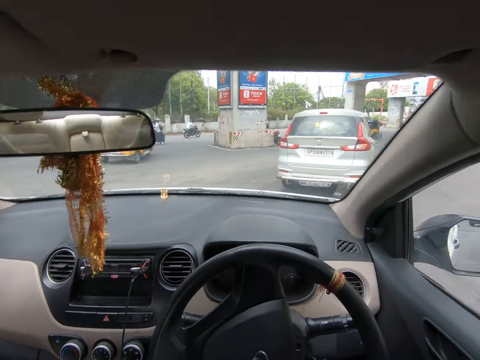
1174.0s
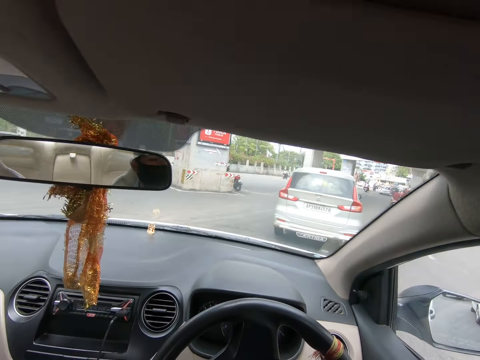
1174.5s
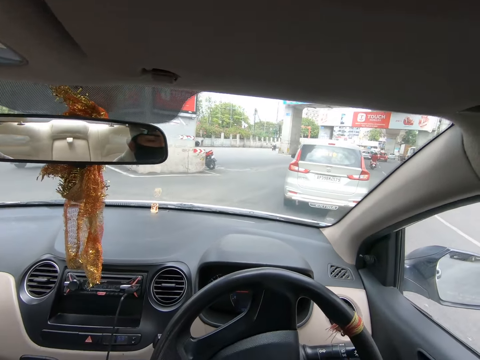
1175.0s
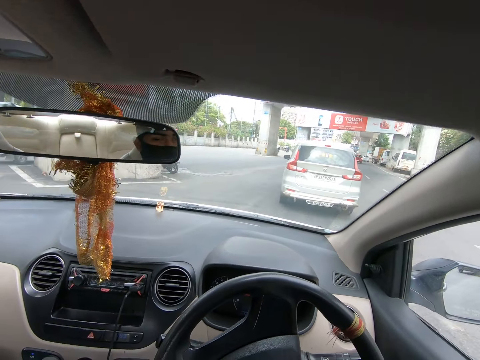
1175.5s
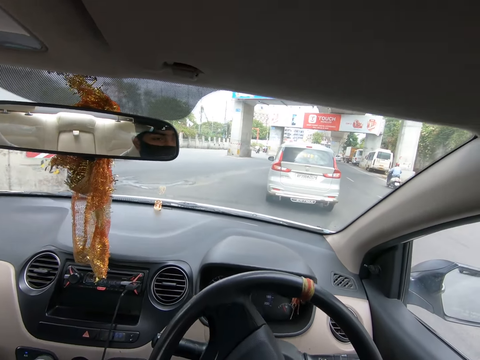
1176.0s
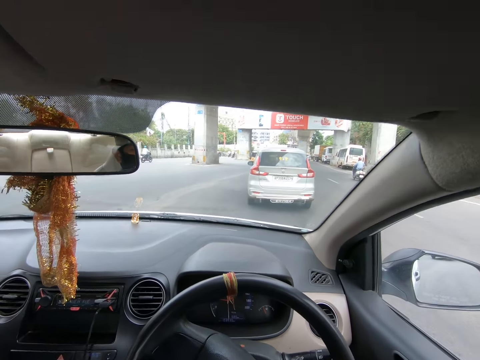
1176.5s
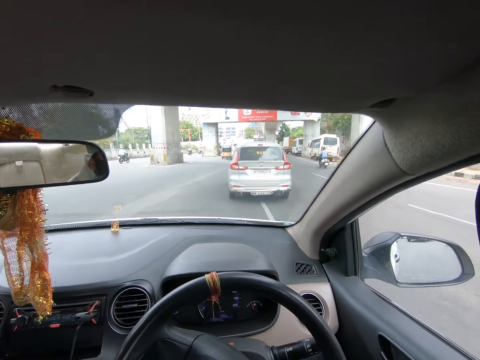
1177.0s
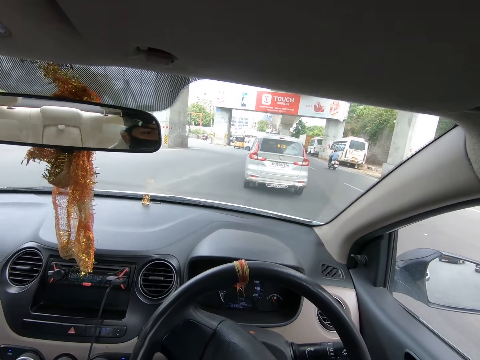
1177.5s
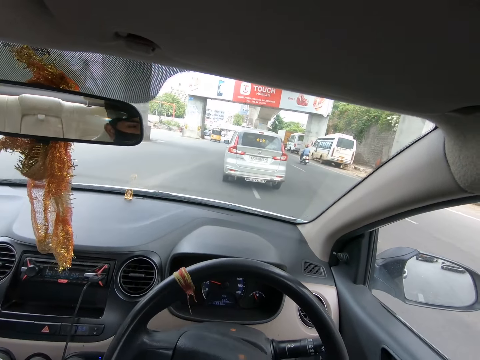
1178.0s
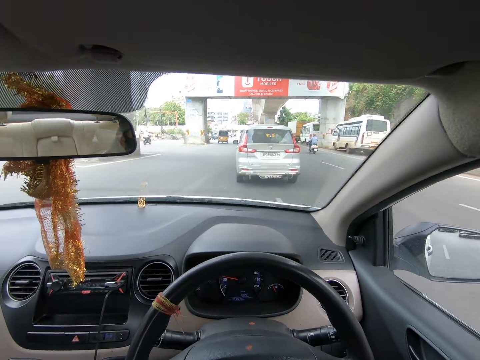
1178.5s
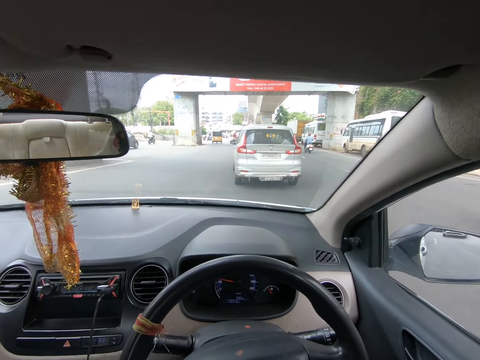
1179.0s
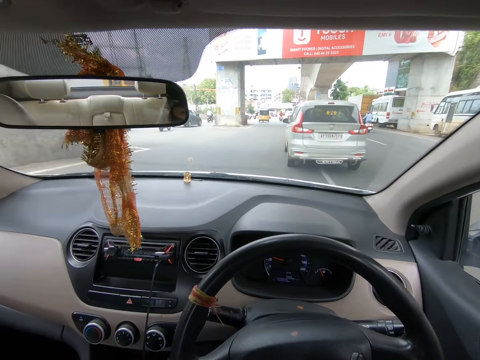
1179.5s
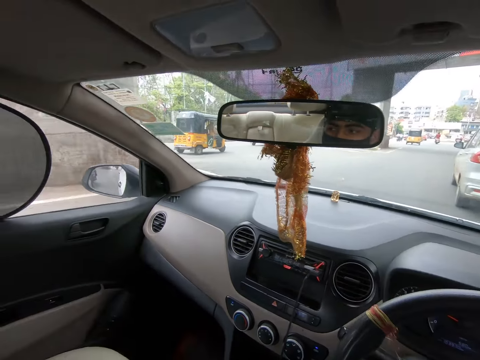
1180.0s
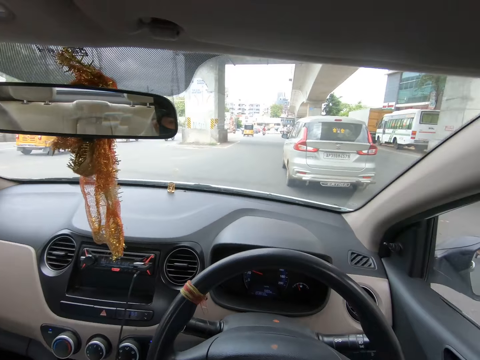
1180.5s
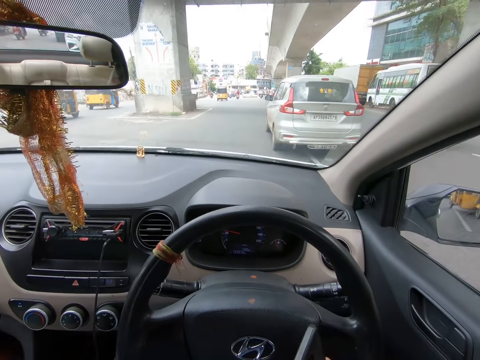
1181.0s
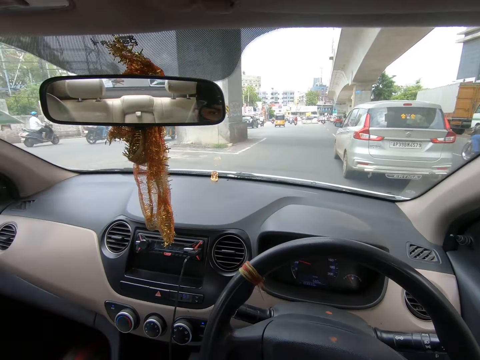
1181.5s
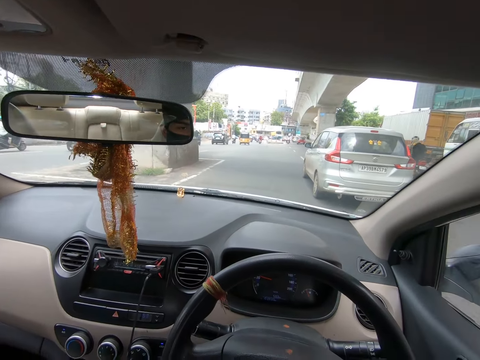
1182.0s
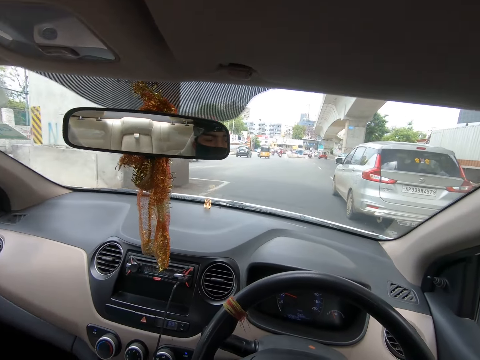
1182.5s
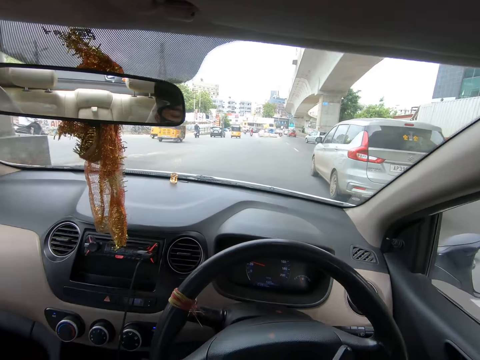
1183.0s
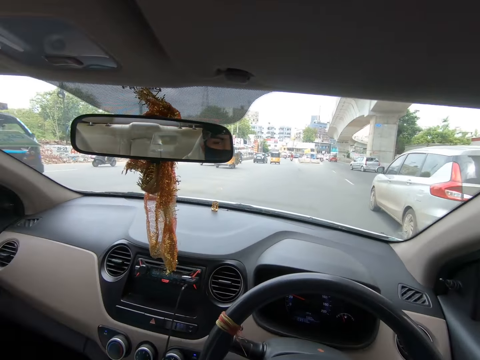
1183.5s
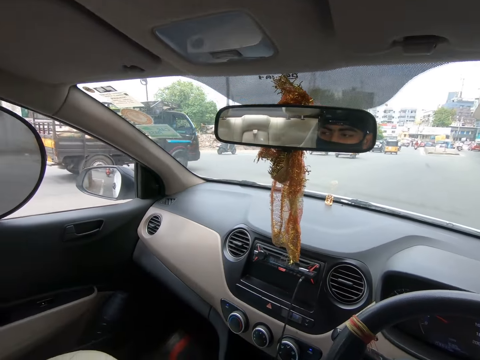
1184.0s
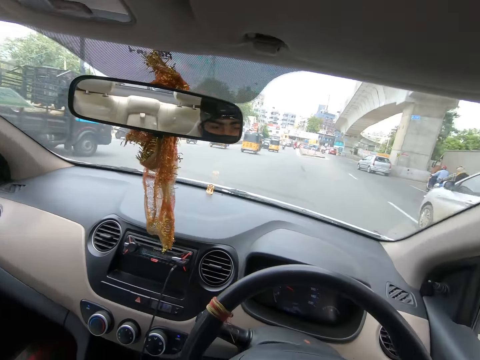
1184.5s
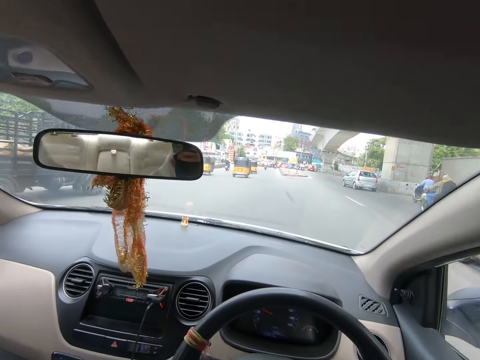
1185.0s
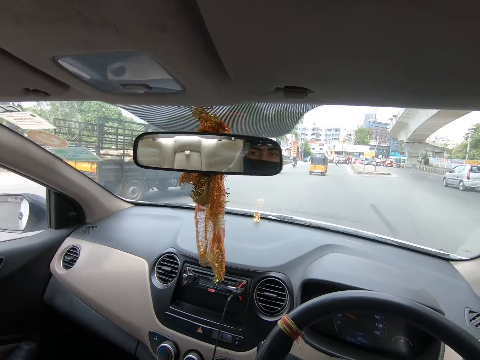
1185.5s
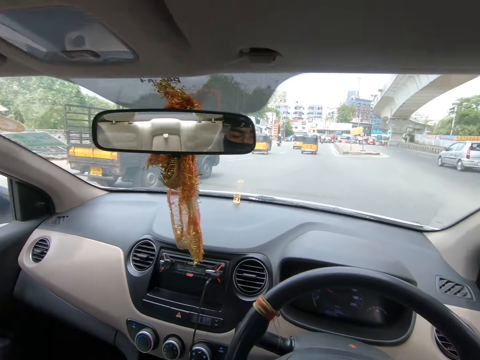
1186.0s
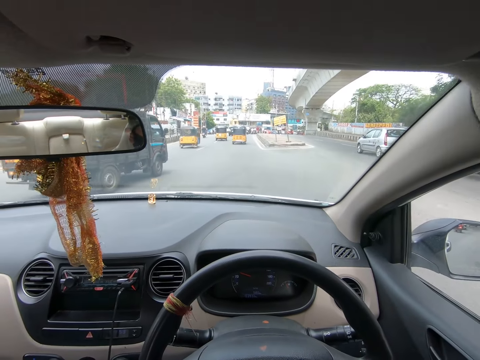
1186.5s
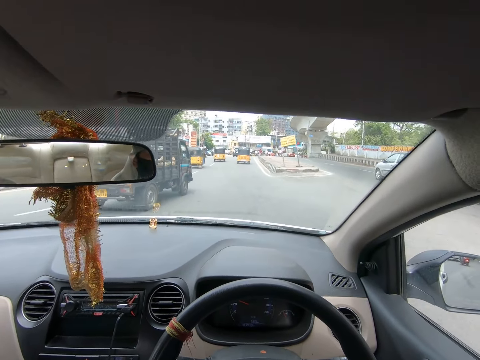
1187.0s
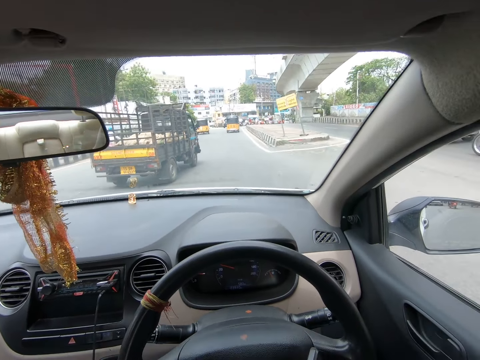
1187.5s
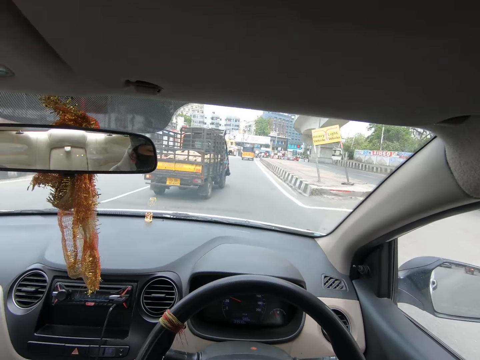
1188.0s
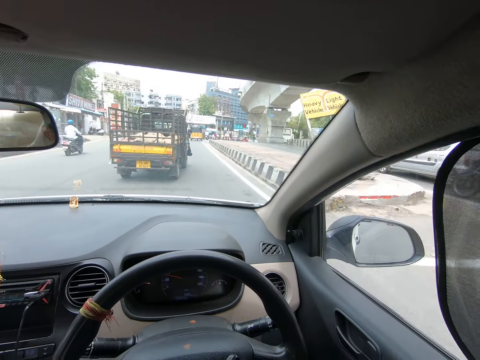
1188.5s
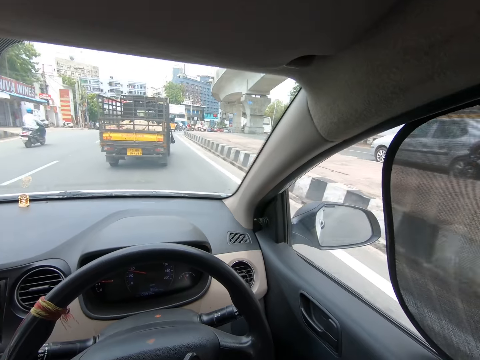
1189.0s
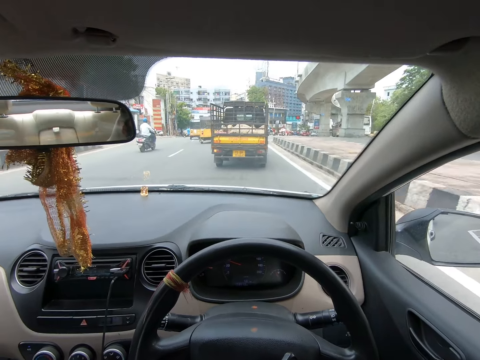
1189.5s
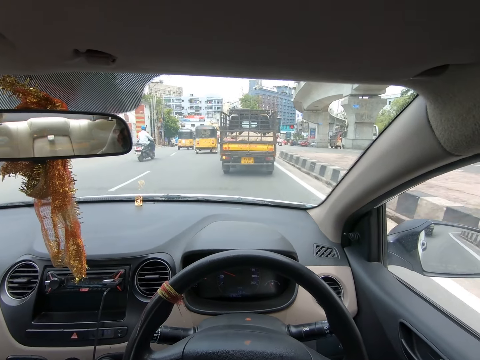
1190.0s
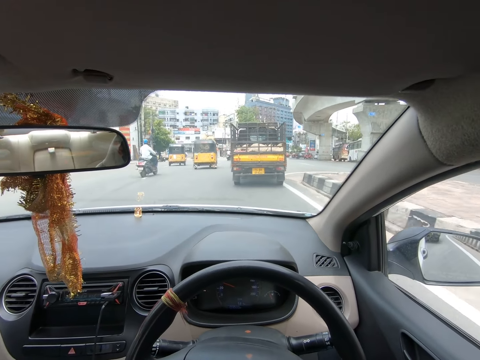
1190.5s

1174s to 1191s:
The camera wearer drives the car on the road. They converse on the phone. They look around the road. They converse on the phone. They drive the car on the road.

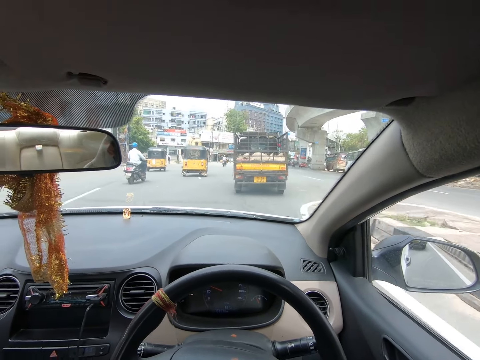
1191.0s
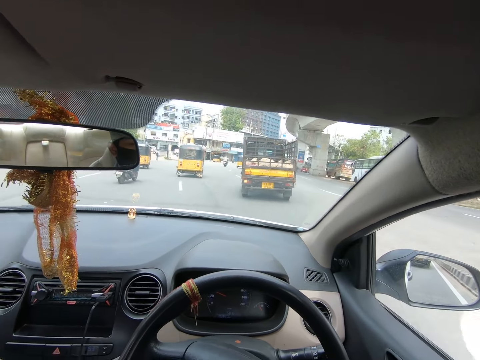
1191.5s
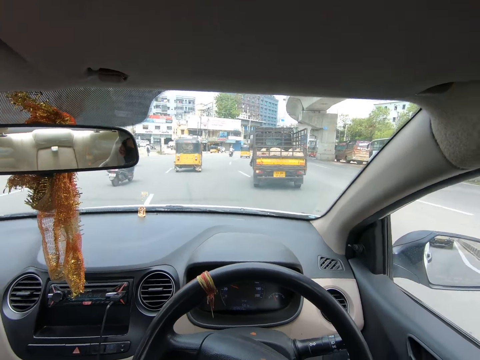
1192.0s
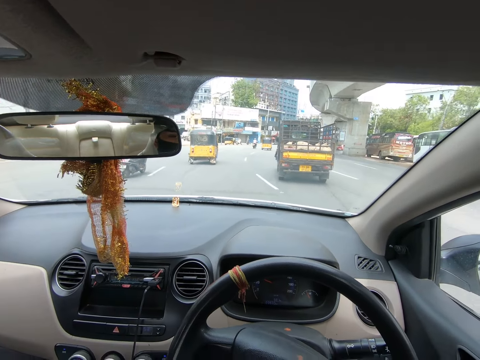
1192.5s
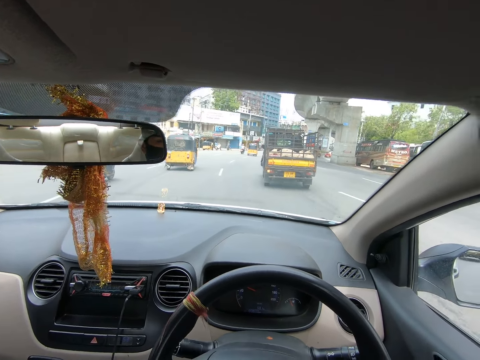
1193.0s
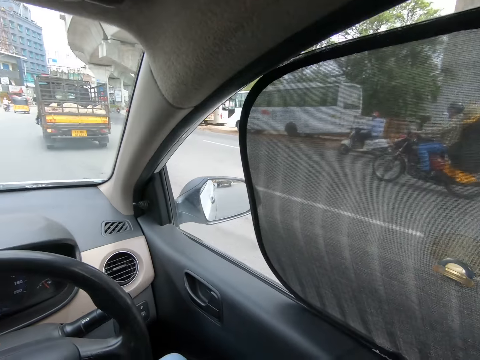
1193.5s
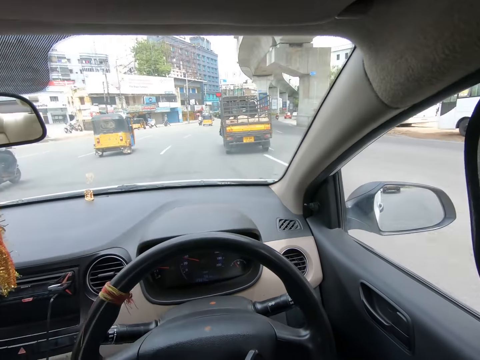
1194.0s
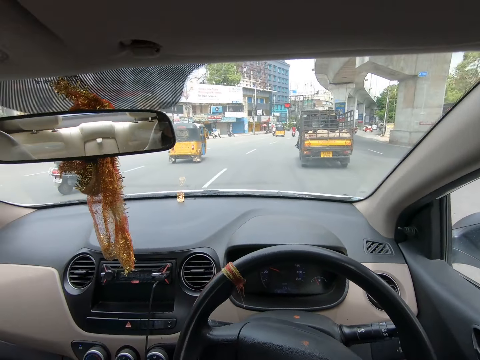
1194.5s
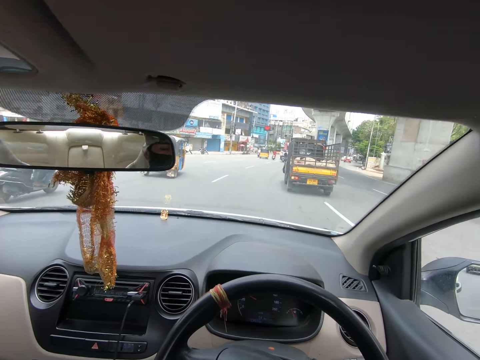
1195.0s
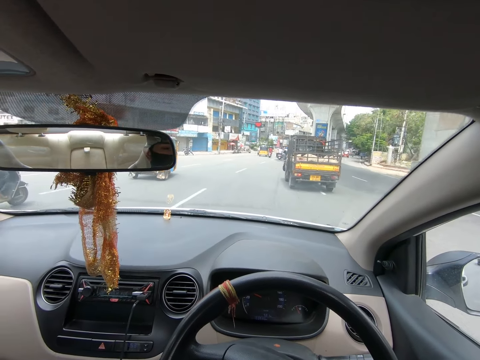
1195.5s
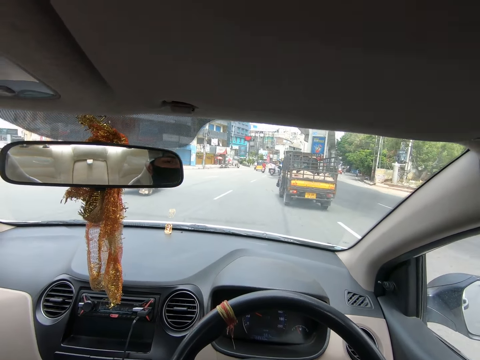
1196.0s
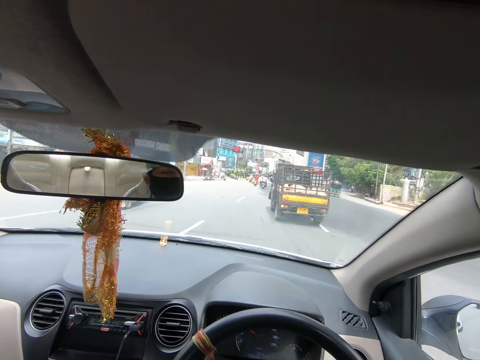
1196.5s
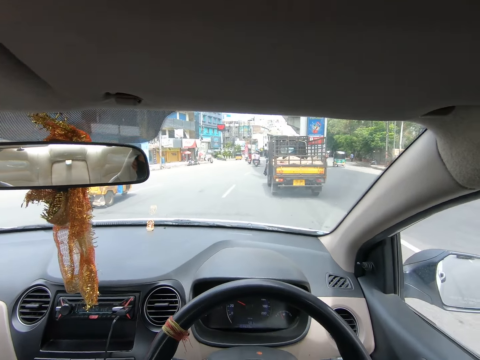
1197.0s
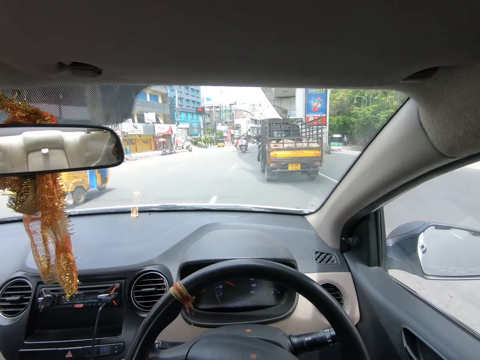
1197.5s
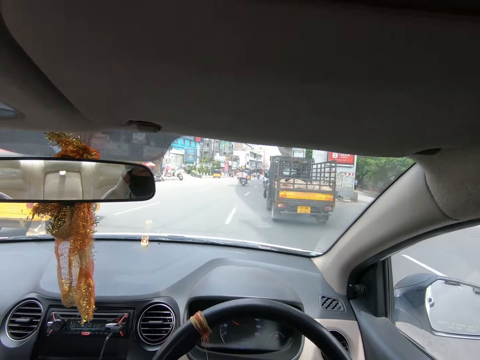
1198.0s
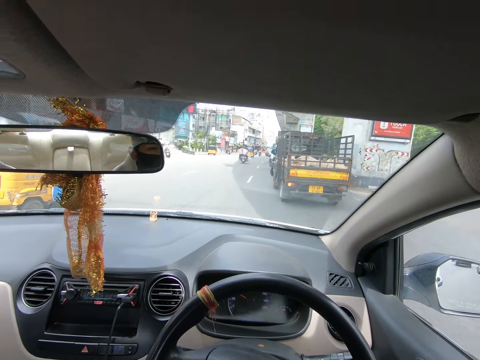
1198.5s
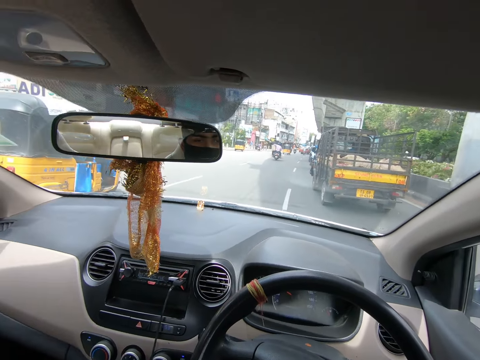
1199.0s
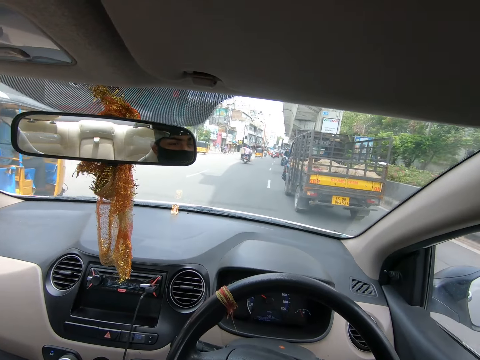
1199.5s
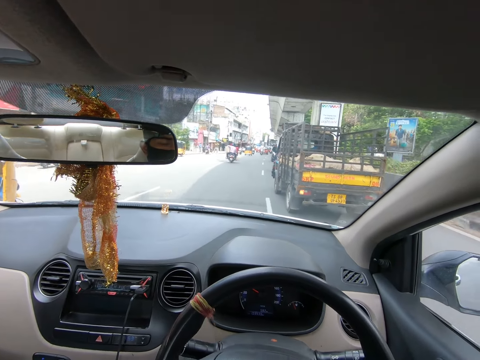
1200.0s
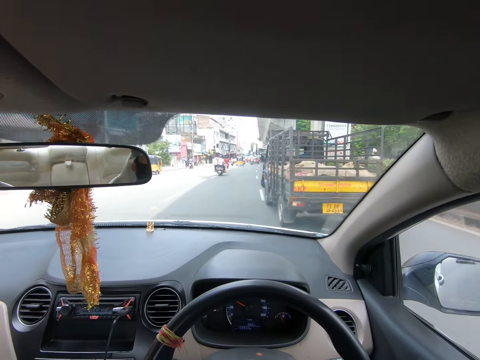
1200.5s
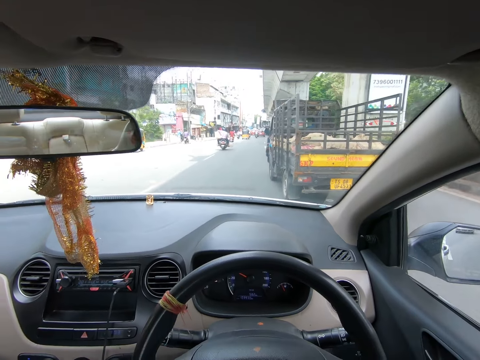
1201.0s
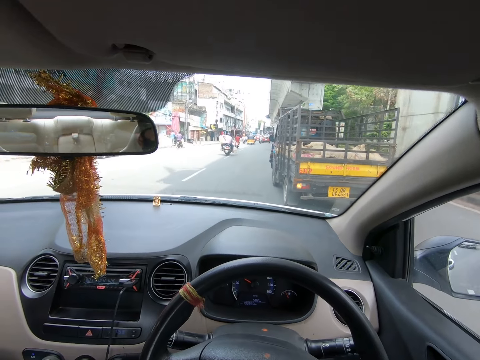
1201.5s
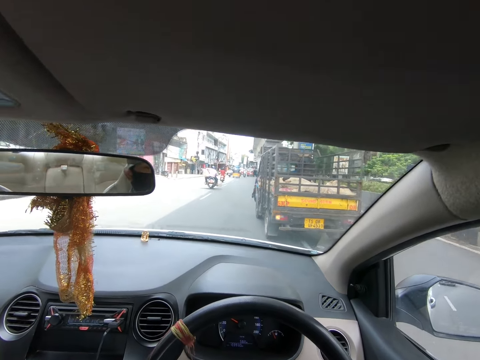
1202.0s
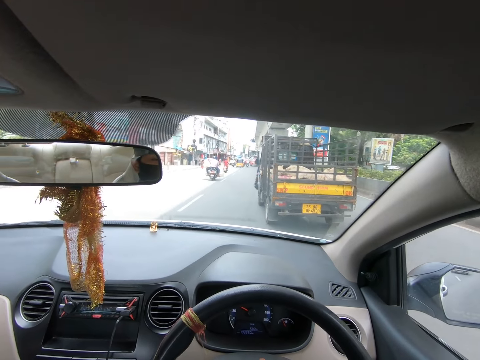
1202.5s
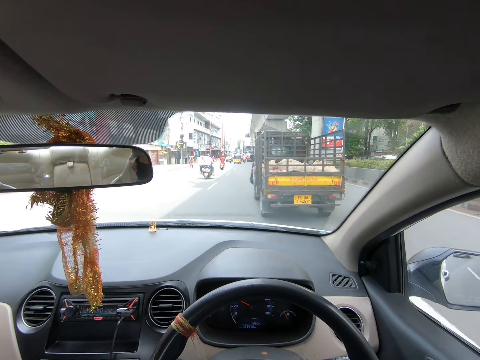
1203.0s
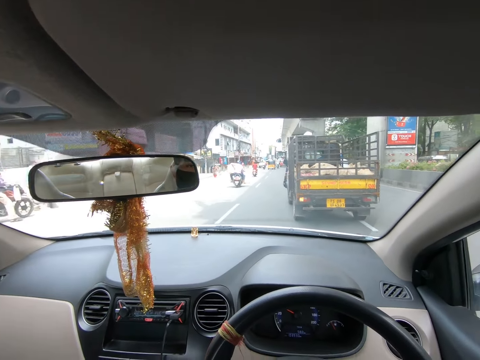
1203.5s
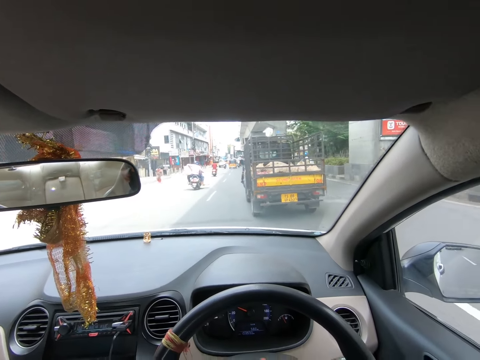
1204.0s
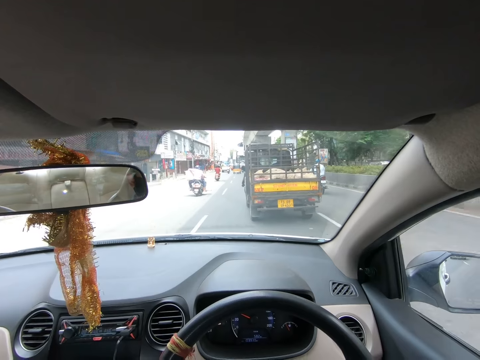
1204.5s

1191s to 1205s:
The camera wearer converses on the phone. They drive the car on the road.
